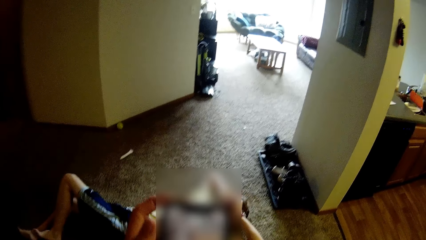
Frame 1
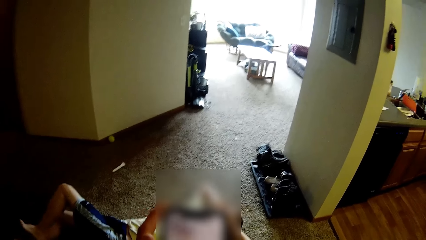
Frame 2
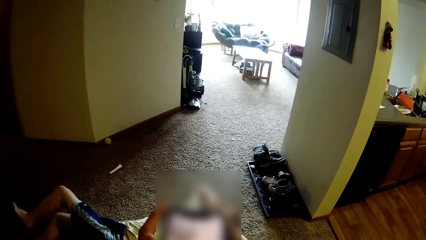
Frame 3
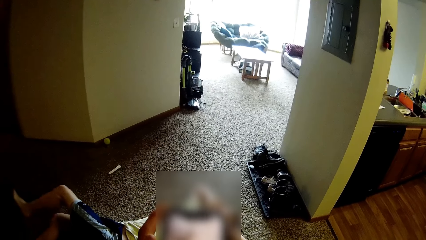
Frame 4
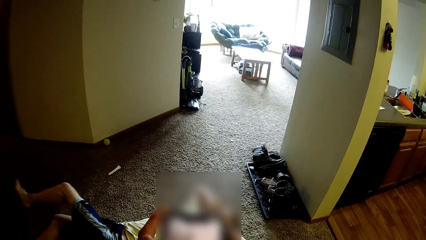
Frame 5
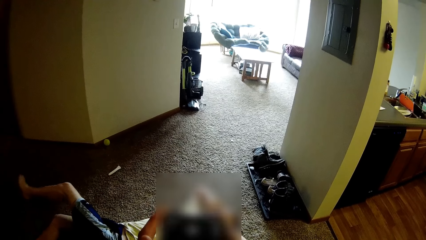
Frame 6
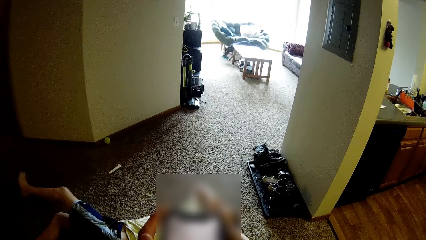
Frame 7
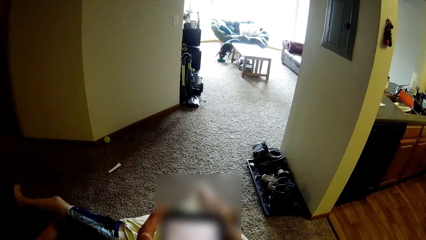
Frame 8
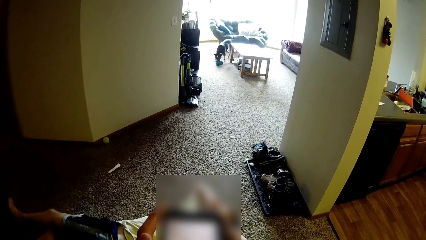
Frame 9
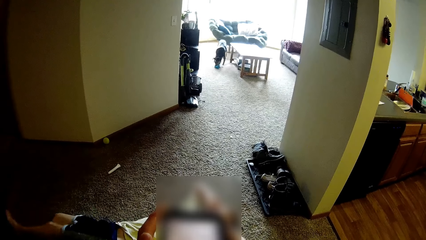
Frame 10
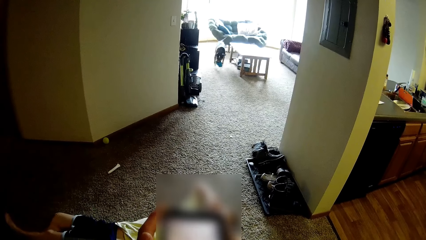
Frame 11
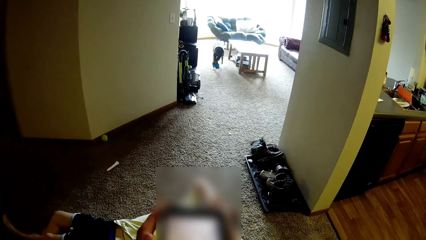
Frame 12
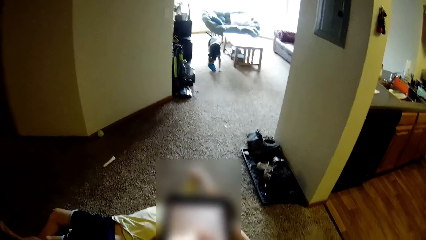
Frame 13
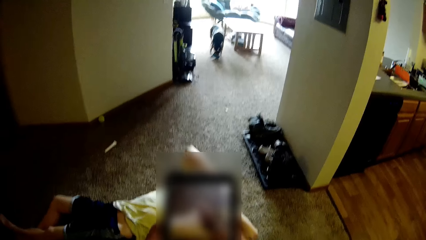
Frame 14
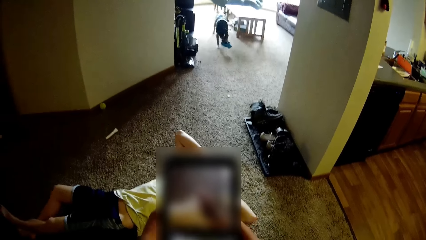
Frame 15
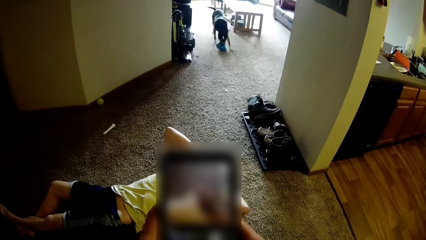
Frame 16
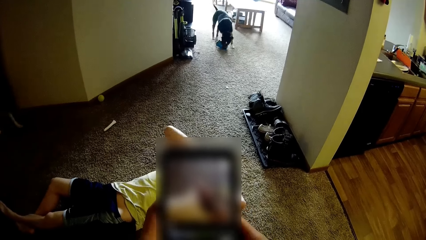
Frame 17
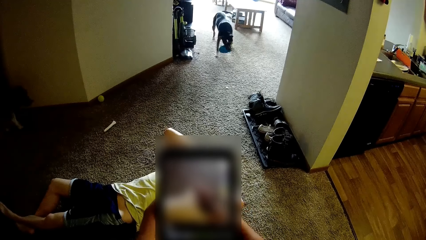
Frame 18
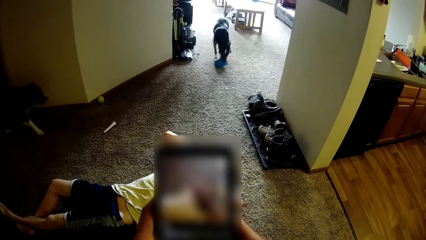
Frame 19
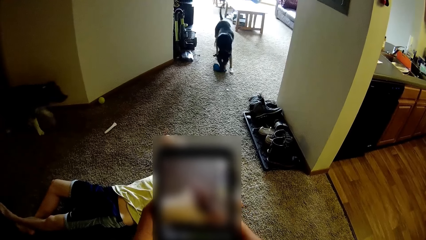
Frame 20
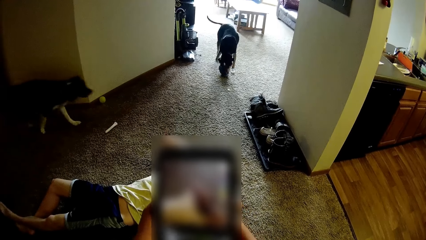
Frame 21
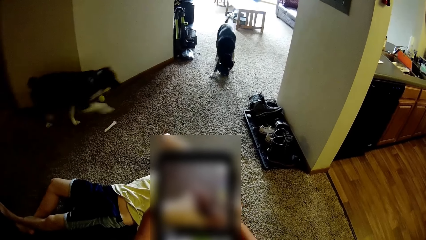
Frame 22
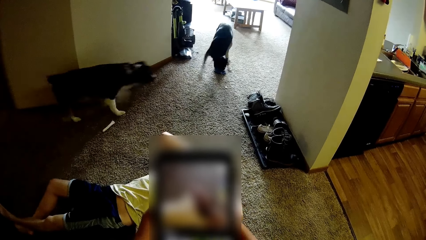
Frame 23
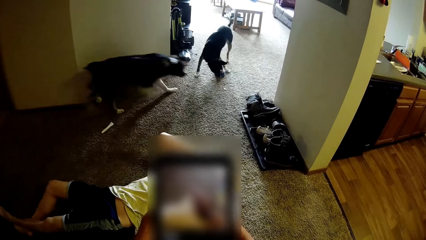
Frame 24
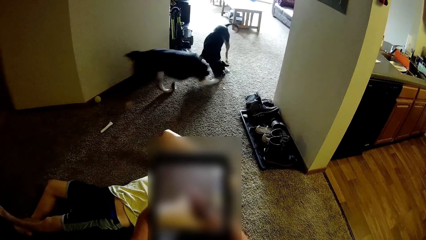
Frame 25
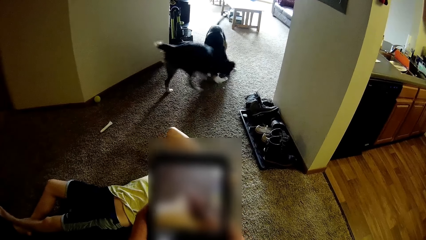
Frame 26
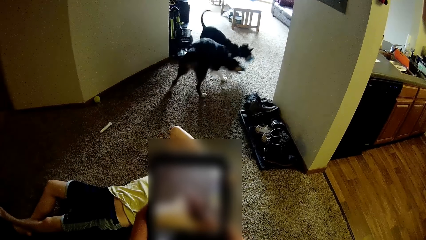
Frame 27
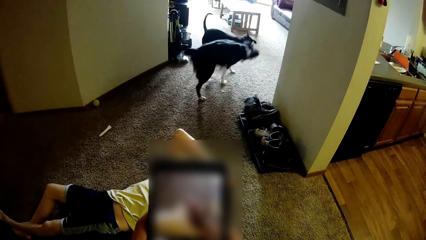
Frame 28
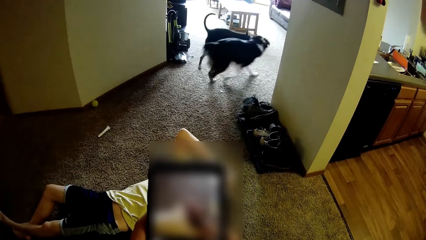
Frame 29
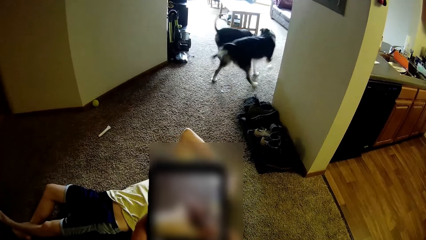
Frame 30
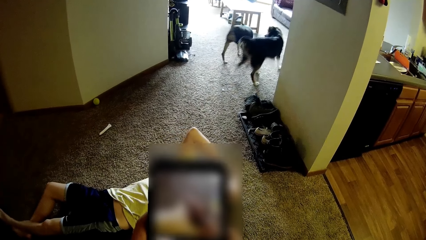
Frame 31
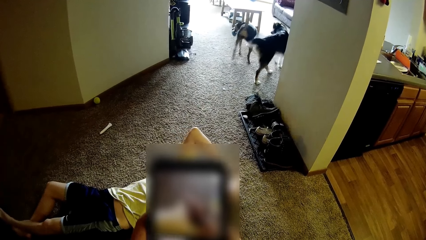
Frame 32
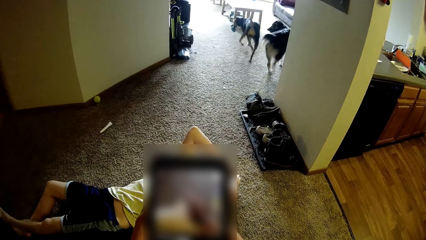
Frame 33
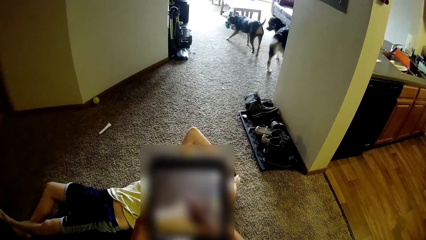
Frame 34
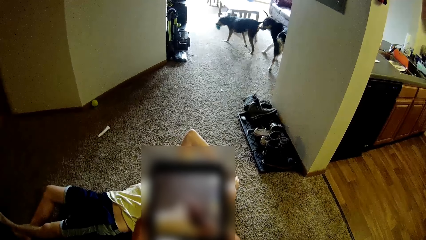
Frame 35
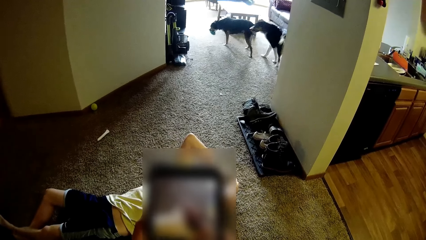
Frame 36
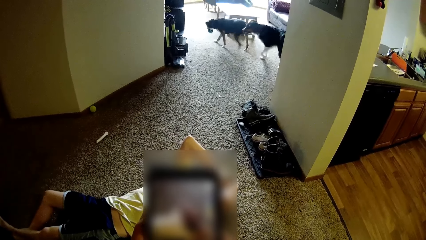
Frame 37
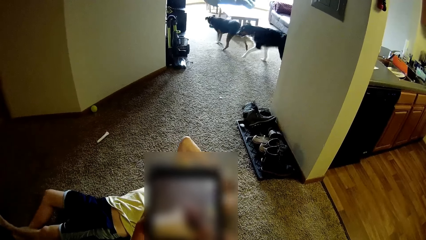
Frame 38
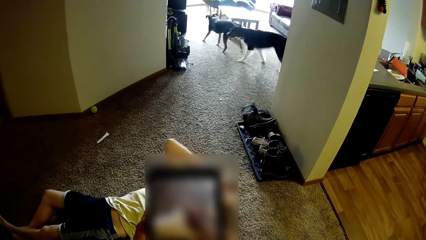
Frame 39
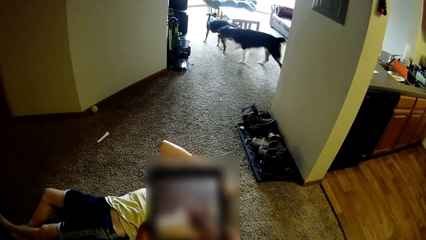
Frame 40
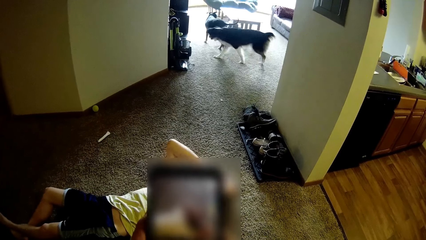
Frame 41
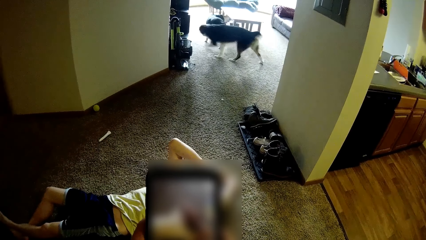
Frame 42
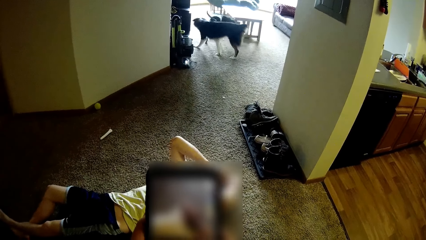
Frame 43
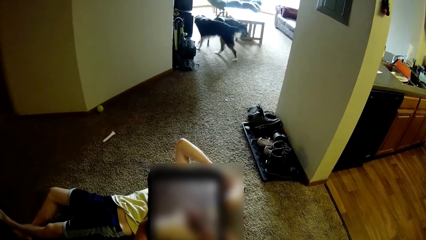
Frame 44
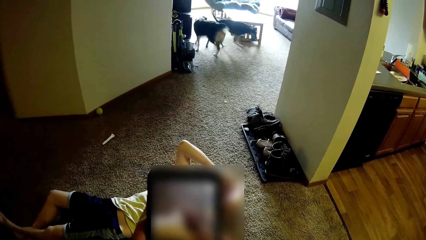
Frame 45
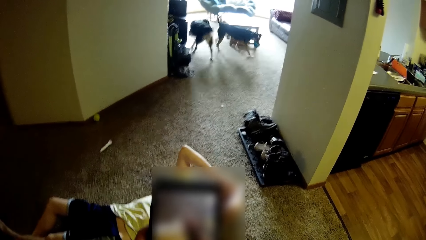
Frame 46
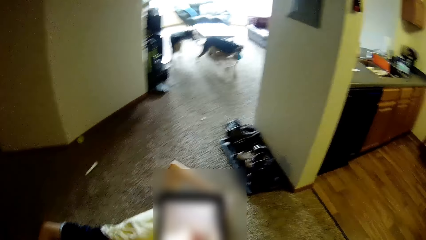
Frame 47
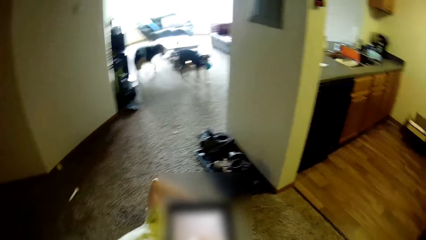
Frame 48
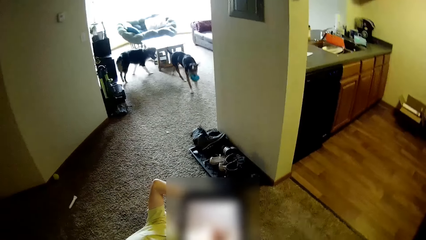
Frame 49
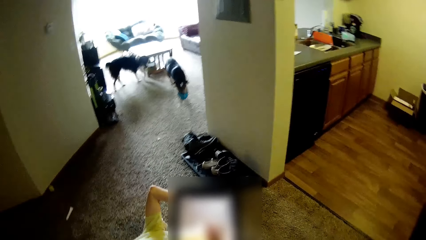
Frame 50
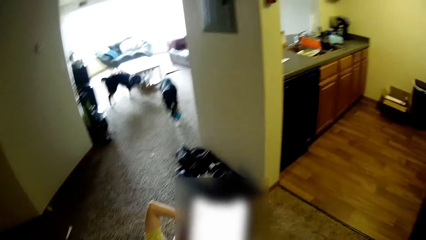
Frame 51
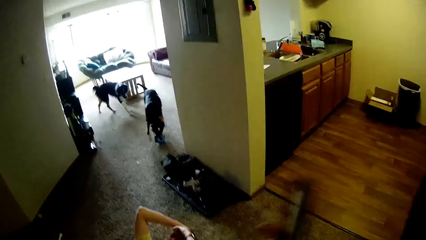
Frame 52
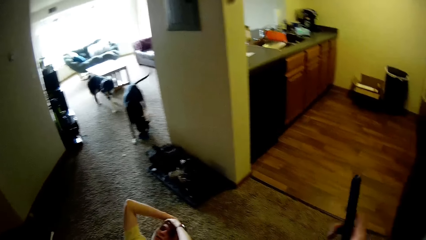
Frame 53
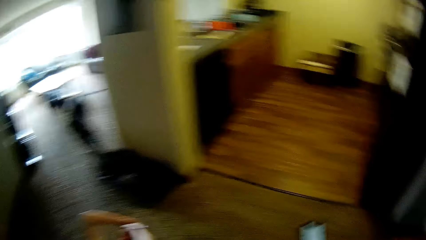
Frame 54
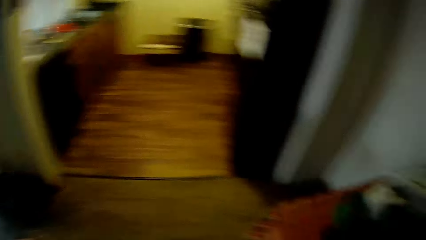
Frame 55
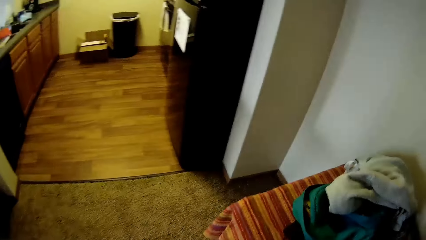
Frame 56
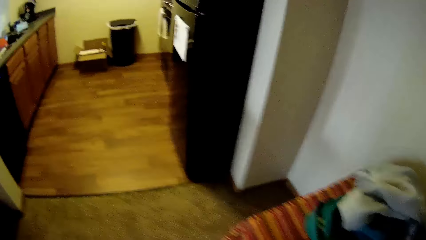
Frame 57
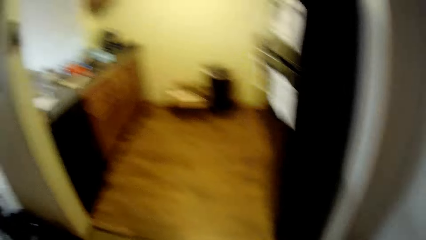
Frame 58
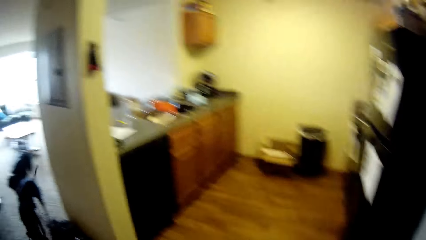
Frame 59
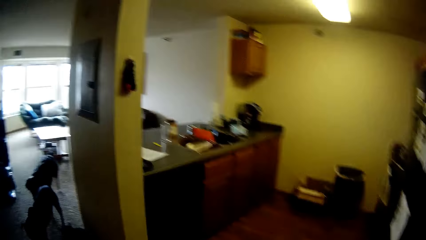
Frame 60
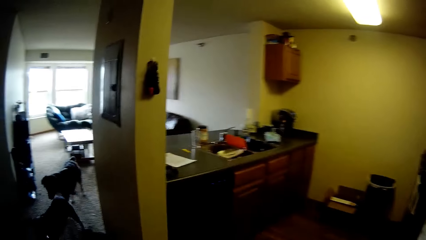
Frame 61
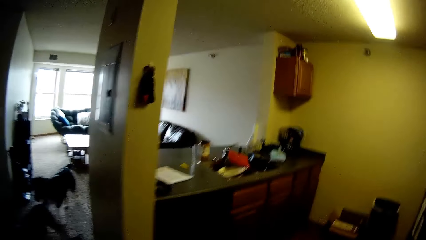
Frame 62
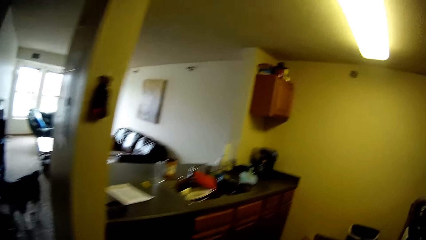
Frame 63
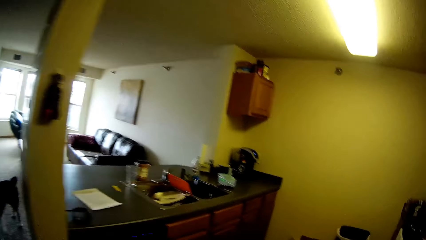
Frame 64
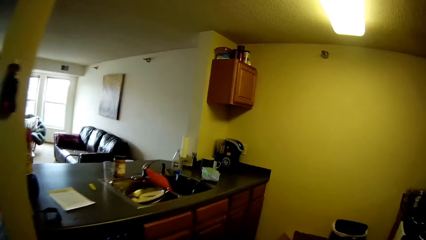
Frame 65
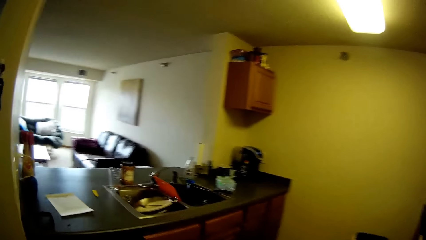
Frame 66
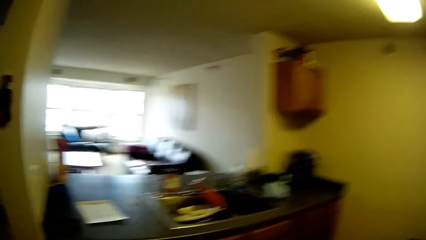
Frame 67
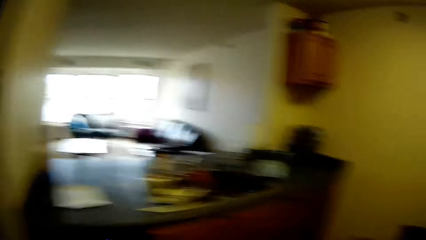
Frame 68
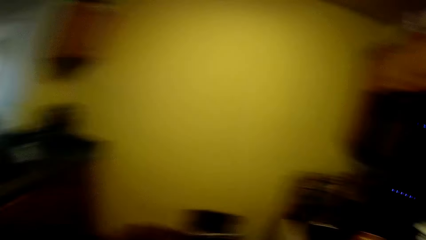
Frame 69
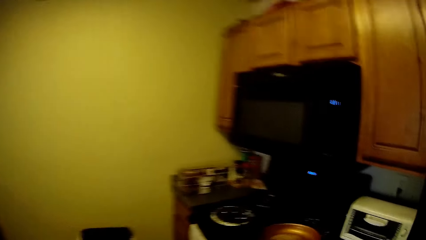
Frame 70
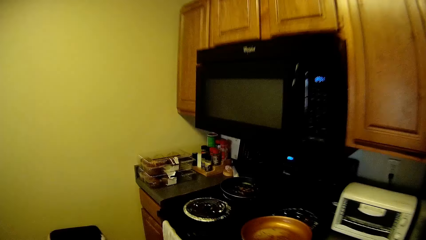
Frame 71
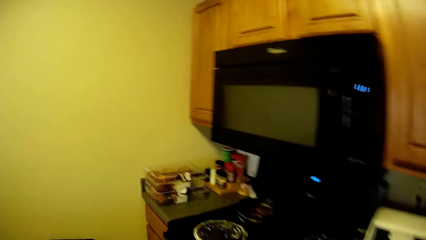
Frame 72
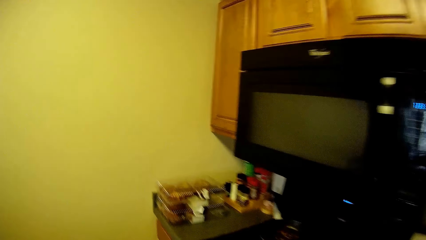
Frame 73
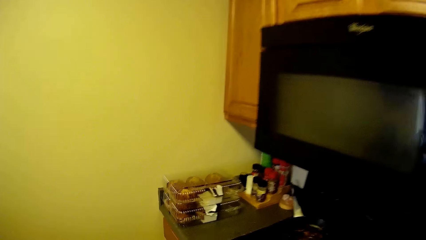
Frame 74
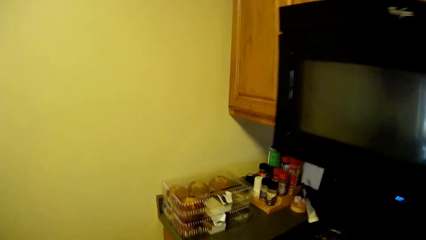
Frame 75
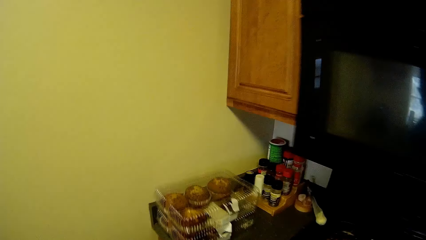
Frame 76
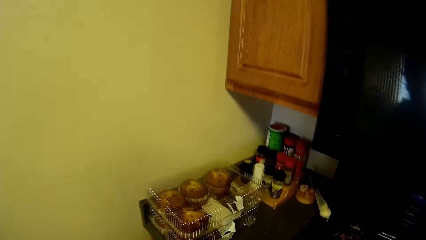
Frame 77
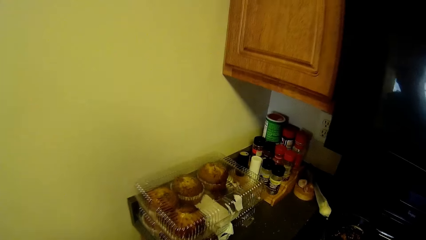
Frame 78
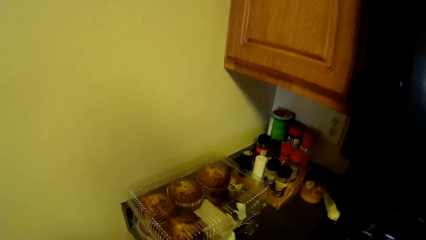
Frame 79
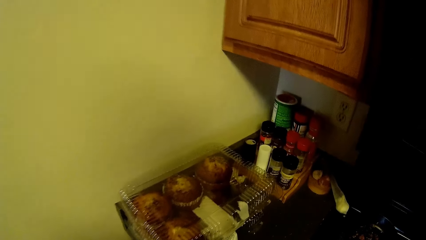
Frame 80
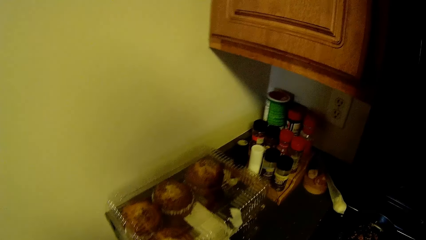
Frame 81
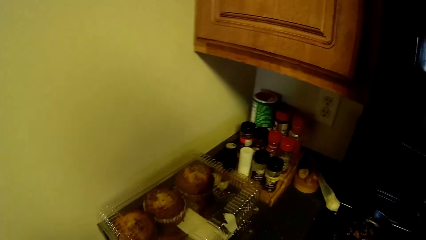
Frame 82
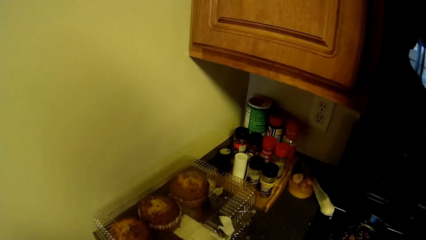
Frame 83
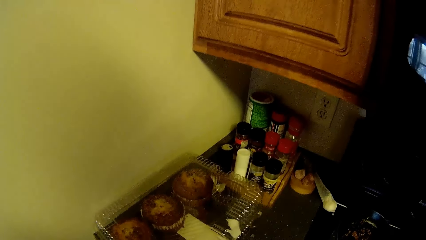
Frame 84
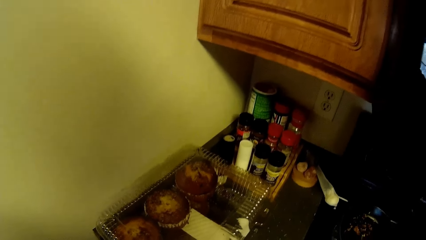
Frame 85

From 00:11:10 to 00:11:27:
The camera wearer walks into the kitchen.
